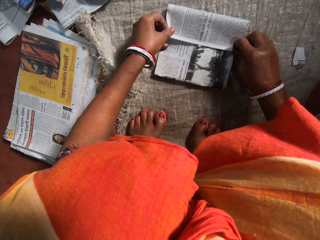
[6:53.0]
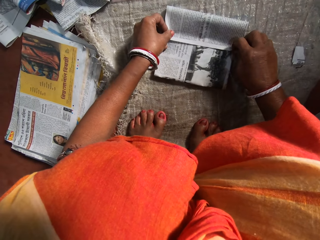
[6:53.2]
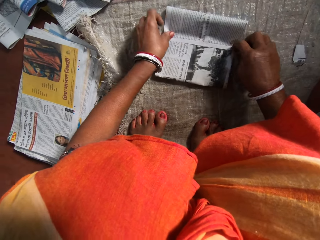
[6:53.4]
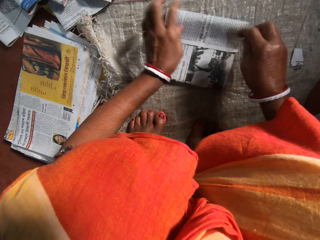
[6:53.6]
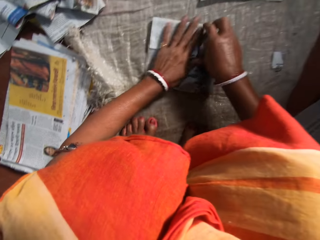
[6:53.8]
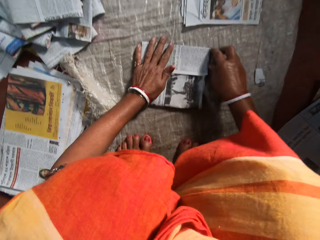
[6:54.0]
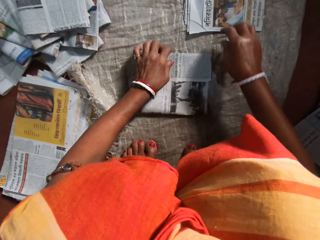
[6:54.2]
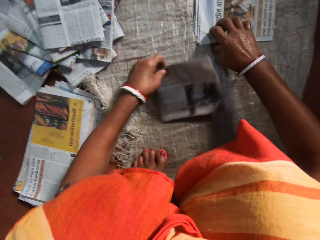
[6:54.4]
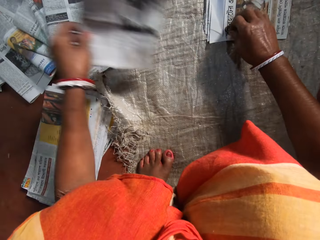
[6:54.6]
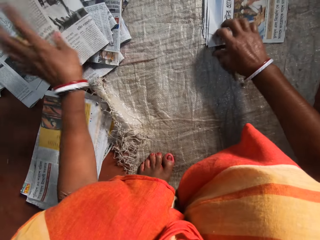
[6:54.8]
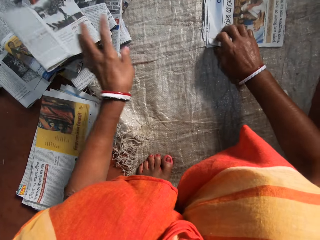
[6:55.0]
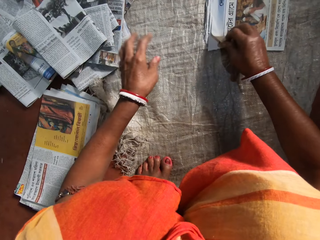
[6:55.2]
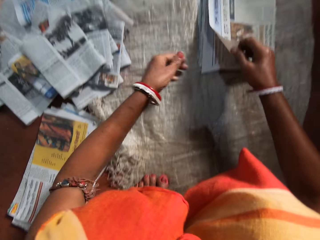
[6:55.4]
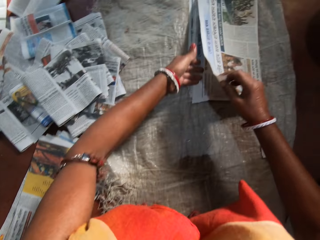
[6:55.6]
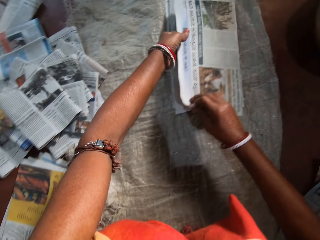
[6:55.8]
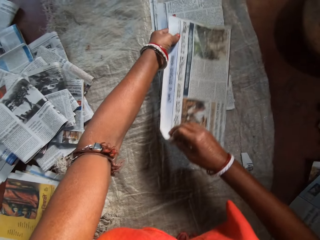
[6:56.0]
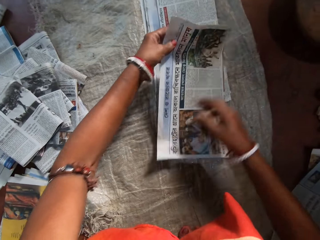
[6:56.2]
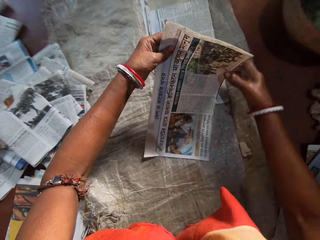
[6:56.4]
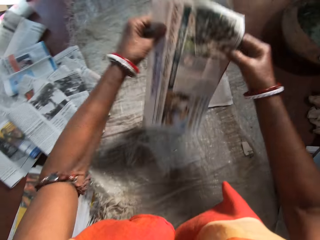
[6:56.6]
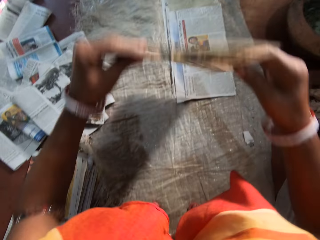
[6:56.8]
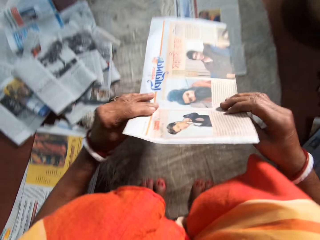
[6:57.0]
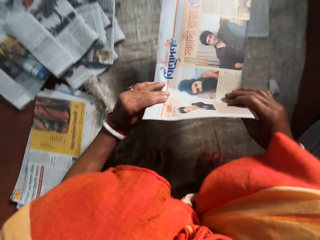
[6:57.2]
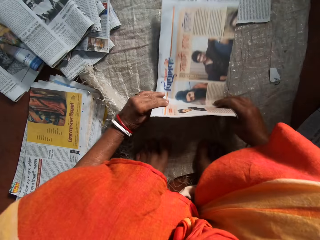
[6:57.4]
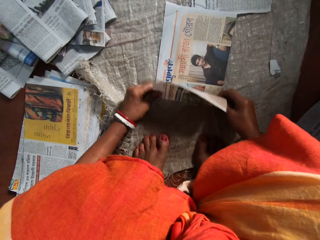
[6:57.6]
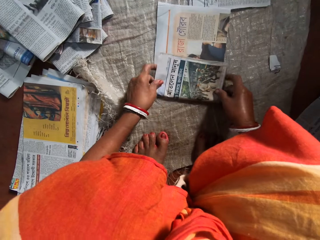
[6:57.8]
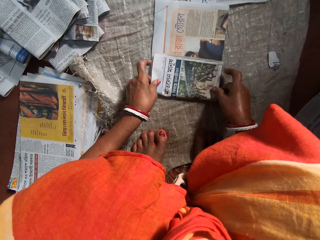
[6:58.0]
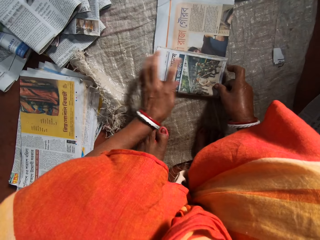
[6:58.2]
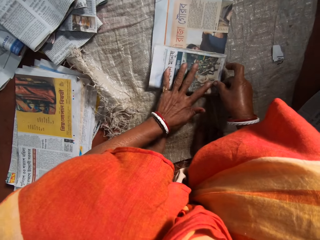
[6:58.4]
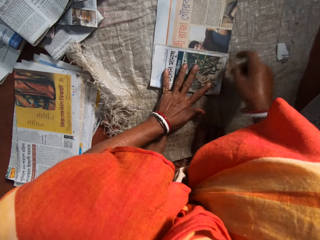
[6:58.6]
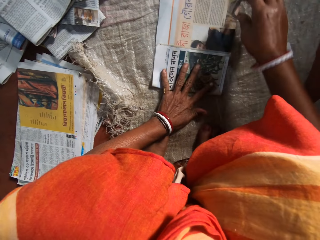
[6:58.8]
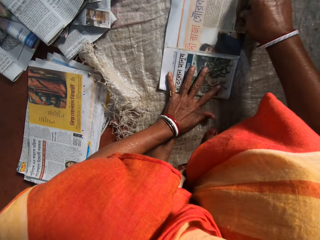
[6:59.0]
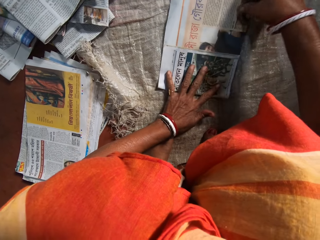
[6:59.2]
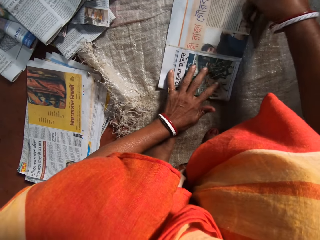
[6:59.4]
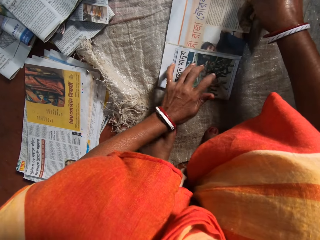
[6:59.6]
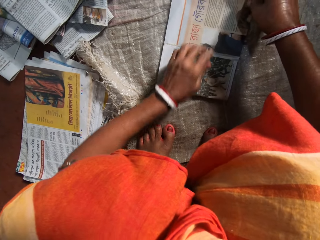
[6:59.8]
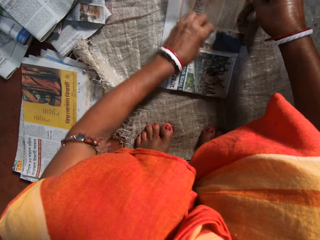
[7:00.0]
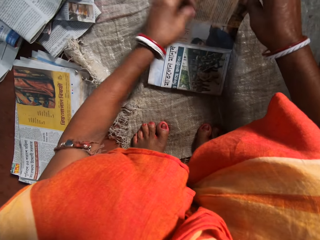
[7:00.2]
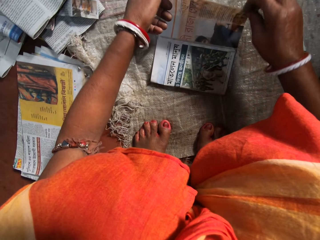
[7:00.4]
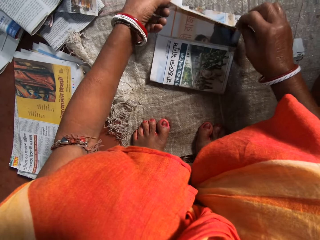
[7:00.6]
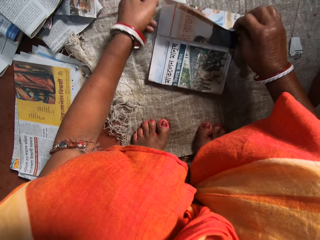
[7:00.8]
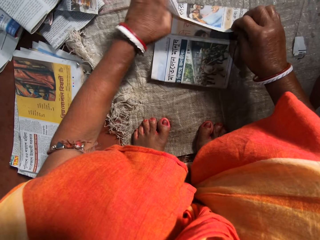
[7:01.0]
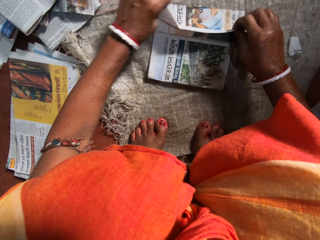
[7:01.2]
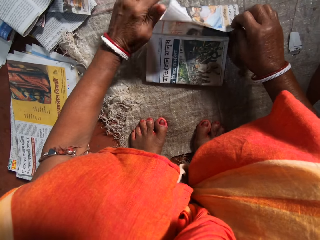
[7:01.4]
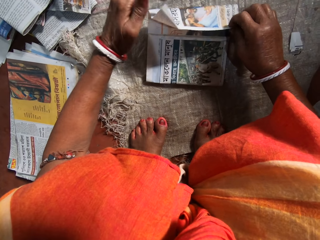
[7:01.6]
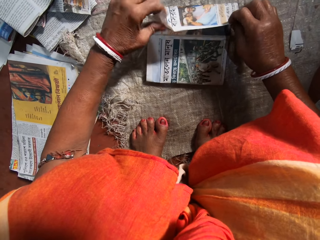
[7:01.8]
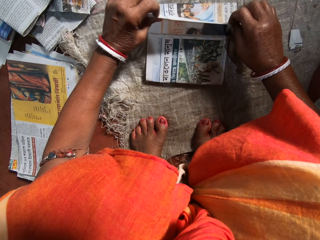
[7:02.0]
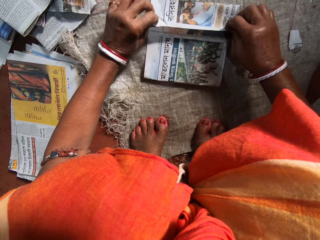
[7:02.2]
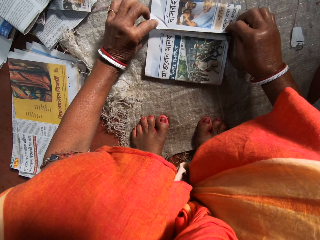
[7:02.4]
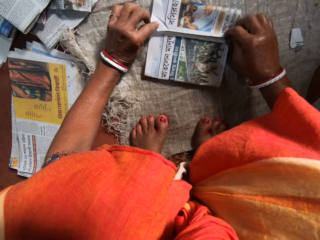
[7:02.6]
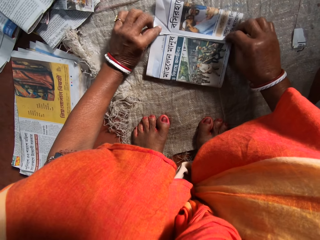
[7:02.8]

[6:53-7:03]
The camera wearer presses the newspaper with her hands. She lifts the newspaper from a sack. She drops the folded paper with her left hand on a stack of folded papers. She picks up a newspaper from the others. She turns to the newspaper. She places the newspaper on the sack. She folds a paper on the floor with both hands. She places her left hand on the newspaper. She aligns the newspaper. She folds the newspaper.

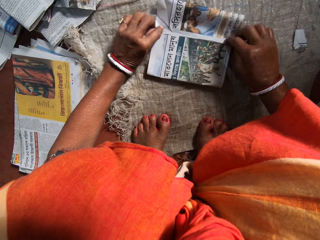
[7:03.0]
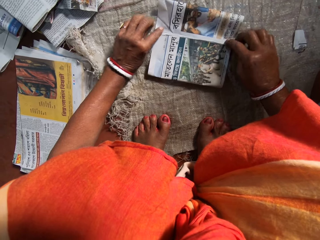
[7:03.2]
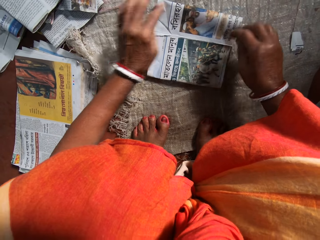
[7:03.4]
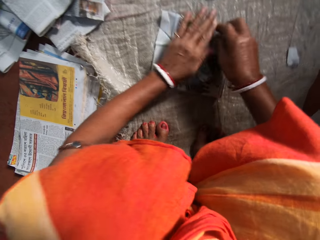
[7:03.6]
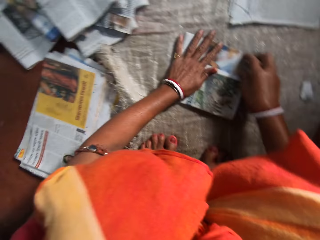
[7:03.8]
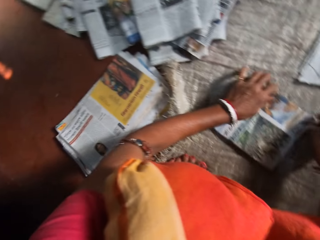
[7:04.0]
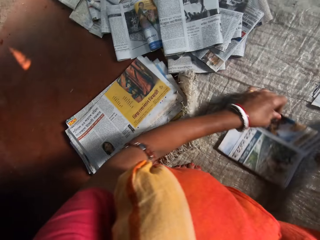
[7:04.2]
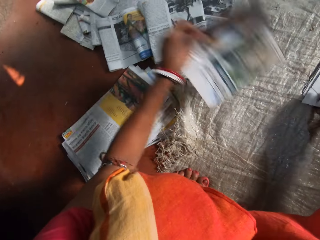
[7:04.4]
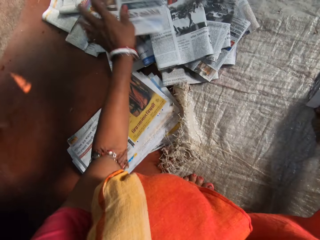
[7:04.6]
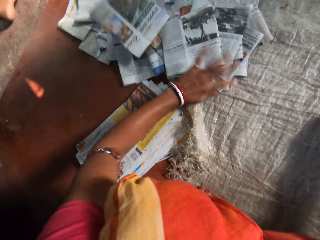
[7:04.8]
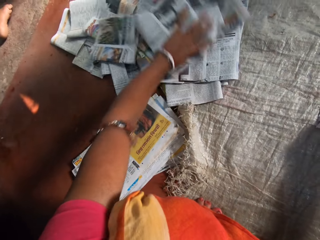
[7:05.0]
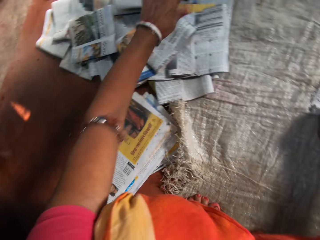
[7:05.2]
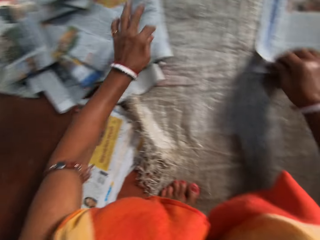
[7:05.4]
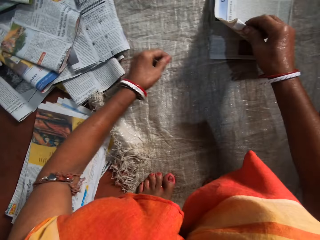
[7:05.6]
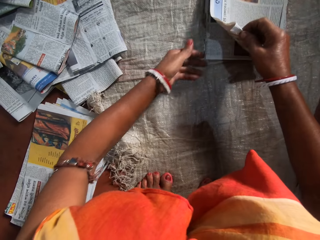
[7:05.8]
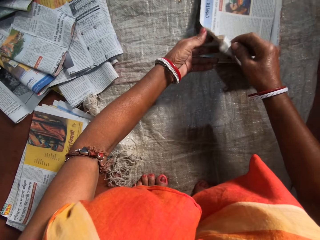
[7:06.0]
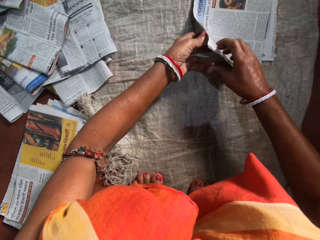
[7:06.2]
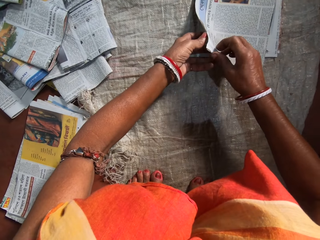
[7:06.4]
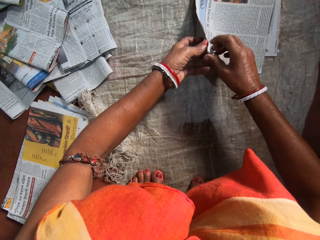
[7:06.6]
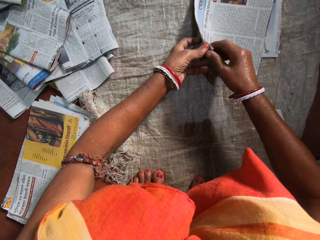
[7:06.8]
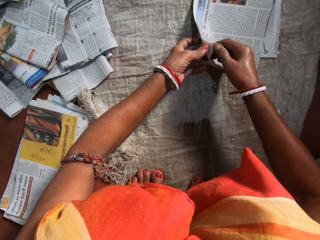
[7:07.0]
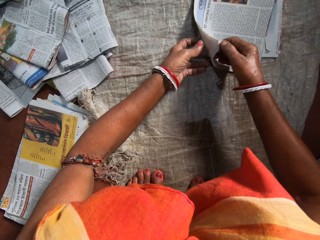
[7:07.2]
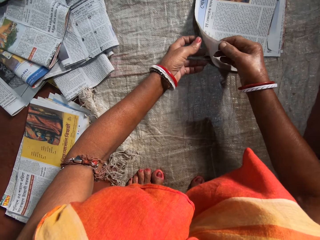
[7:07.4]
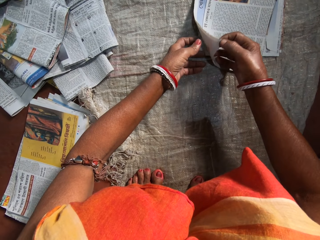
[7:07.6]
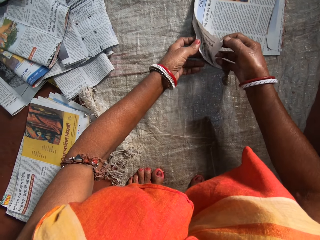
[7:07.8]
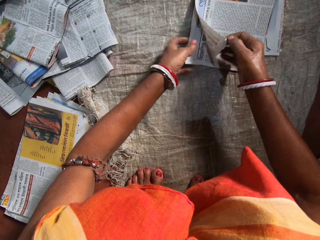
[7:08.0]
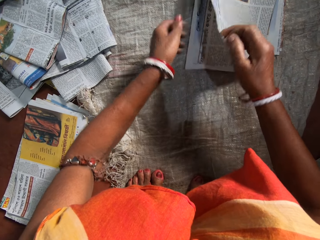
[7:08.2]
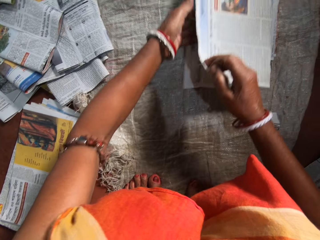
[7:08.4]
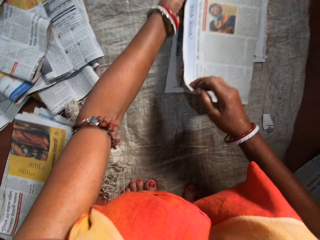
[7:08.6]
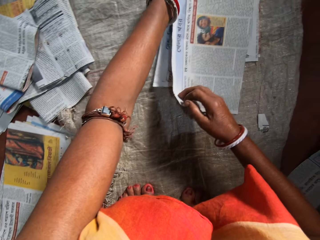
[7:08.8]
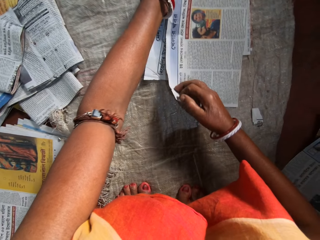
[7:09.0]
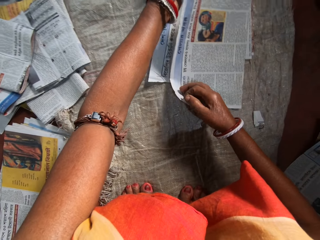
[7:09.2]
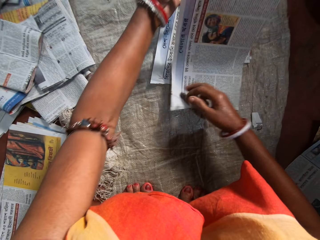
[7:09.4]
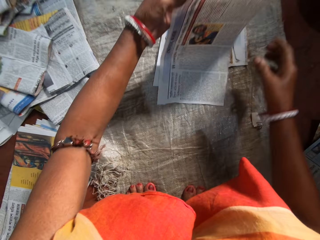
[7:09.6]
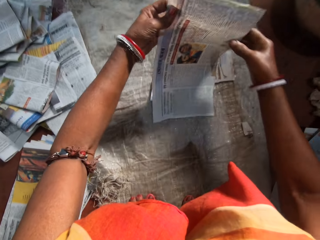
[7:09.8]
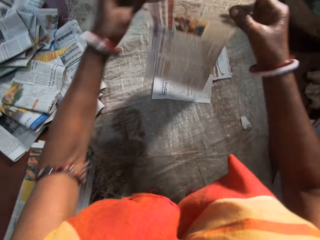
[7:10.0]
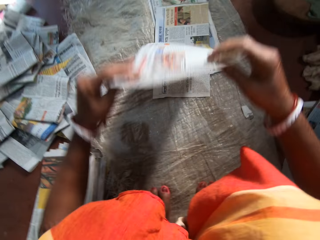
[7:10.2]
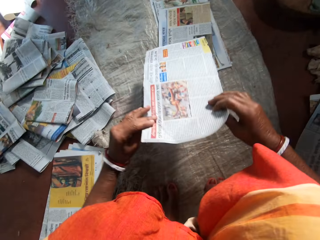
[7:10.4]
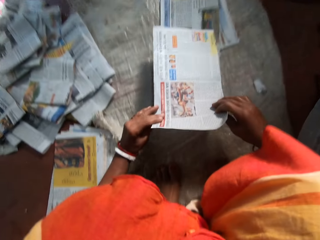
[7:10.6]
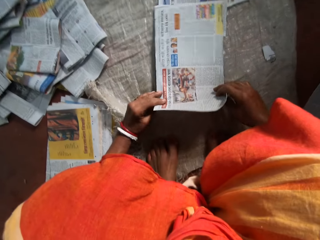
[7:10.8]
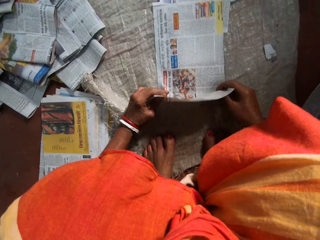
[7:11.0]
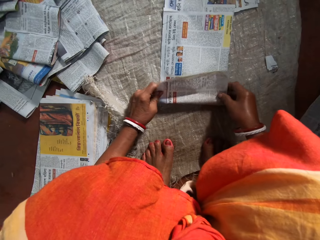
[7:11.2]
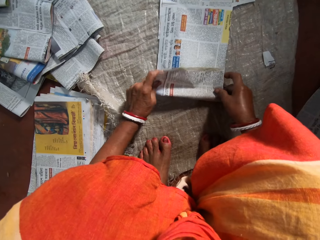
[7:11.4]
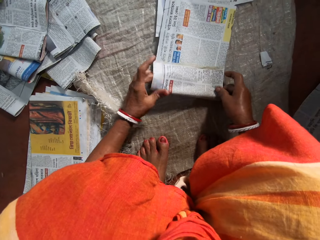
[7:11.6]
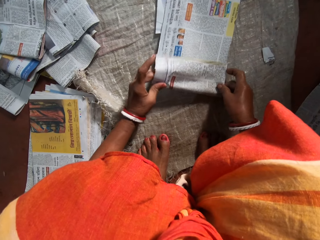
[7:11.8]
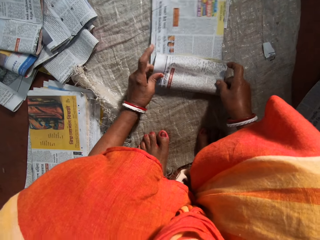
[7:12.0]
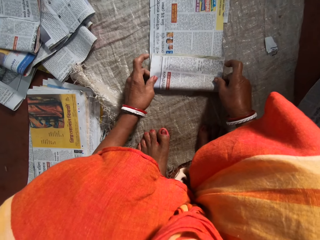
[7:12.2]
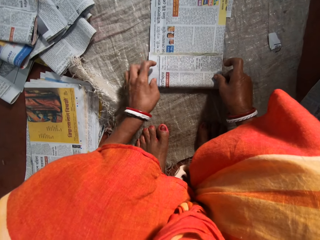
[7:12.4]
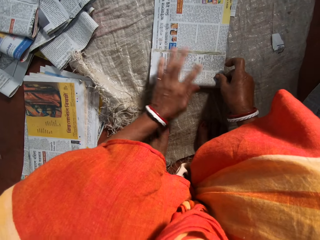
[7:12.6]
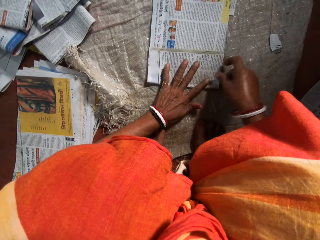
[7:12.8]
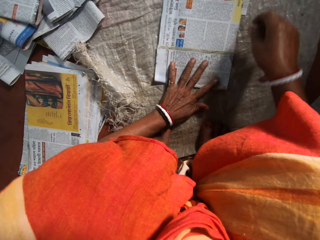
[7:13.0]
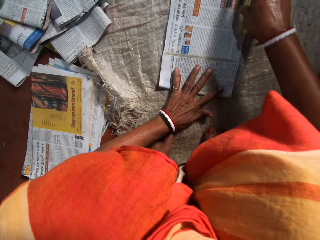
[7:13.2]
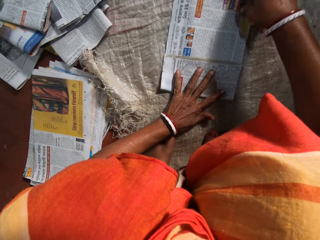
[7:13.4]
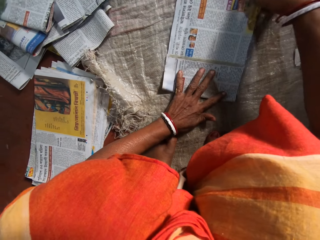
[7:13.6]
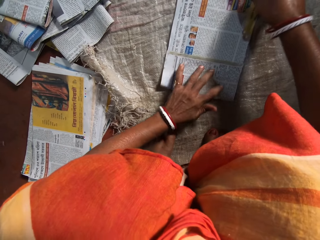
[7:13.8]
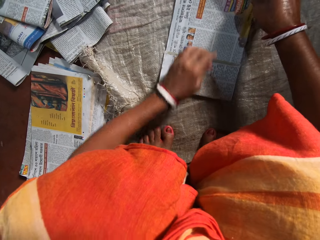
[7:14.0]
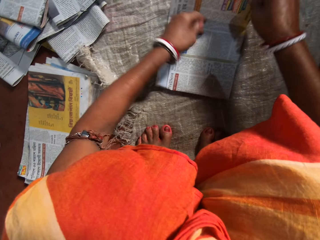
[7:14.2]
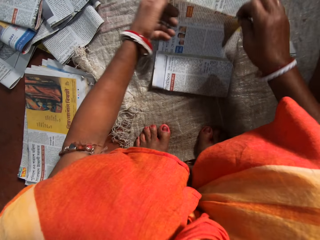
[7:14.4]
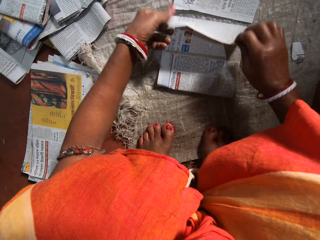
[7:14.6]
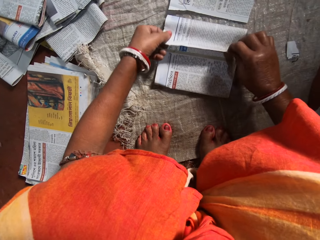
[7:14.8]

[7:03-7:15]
The camera wearer presses the newspaper with her hands. She drops the folded paper with her left hand on a stack of folded papers. She pushes the stack of papers with her left hand to the left. She picks up a newspaper from the others. She turns to the newspaper. She places the newspaper on a sack. She folds a paper on the floor with both hands. She places her left hand on the newspaper. She aligns the newspaper.
